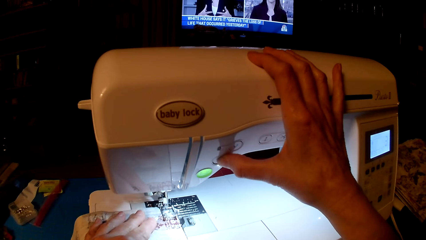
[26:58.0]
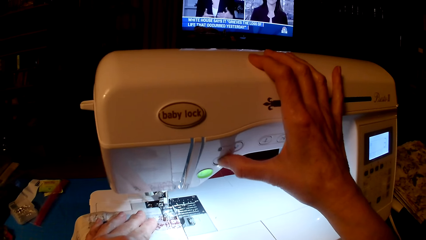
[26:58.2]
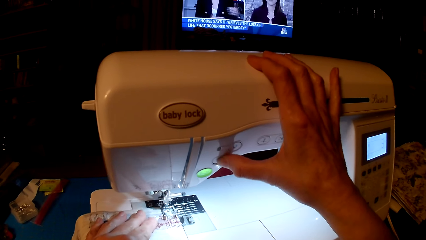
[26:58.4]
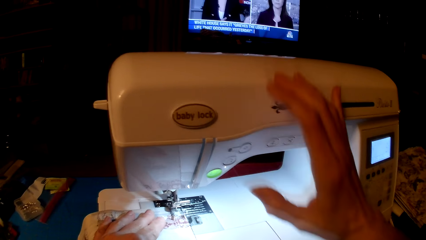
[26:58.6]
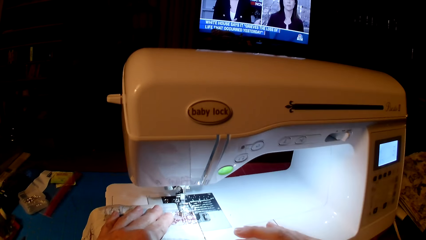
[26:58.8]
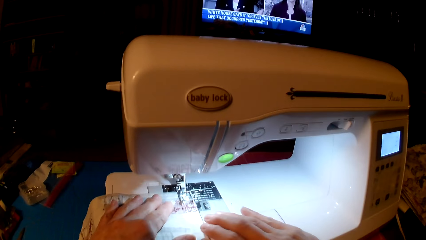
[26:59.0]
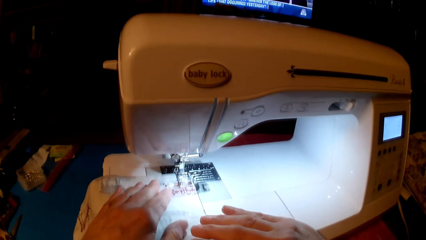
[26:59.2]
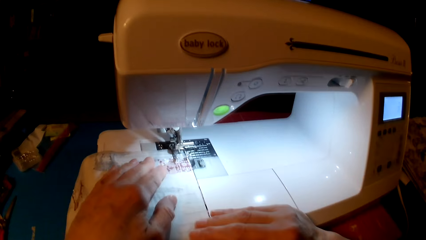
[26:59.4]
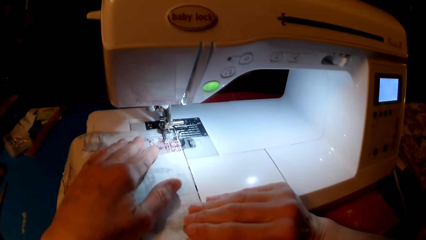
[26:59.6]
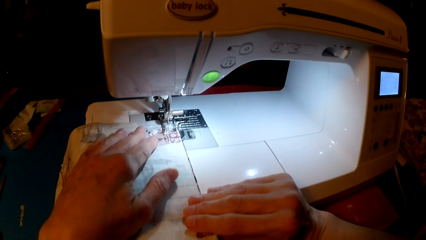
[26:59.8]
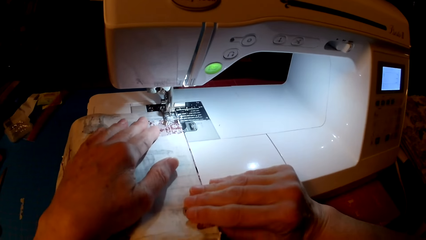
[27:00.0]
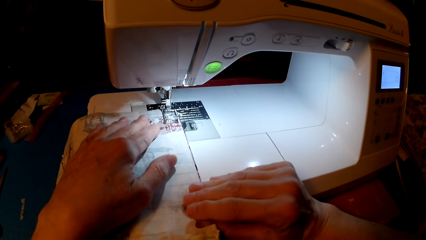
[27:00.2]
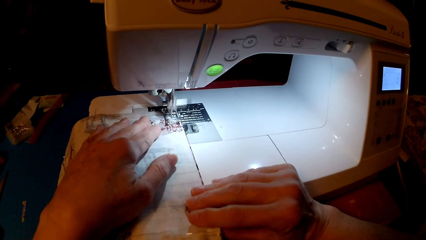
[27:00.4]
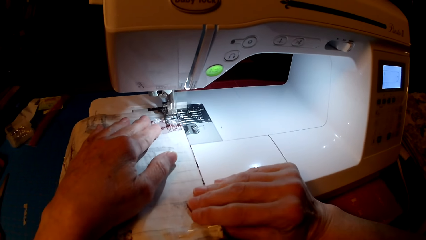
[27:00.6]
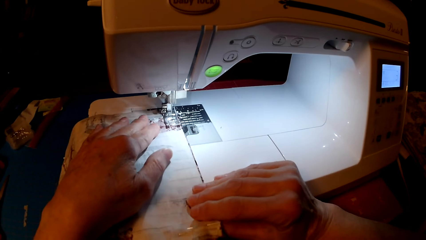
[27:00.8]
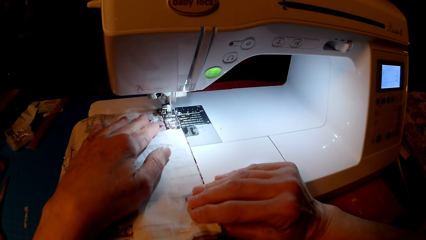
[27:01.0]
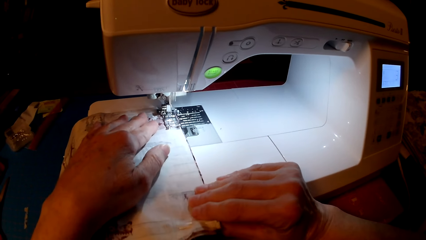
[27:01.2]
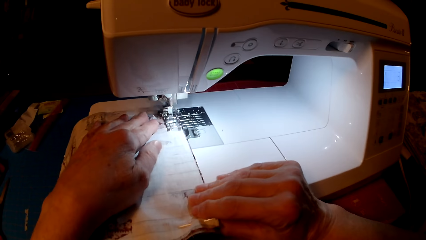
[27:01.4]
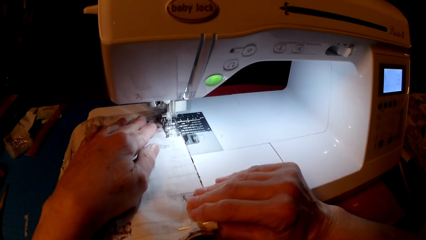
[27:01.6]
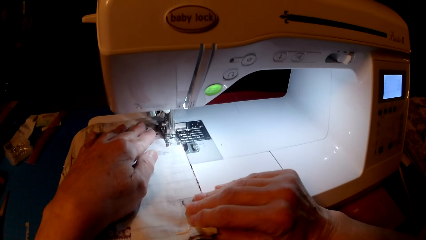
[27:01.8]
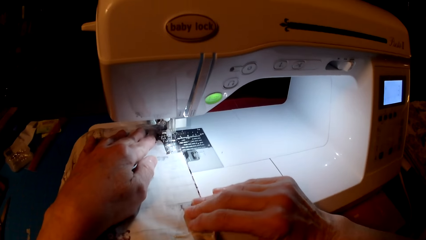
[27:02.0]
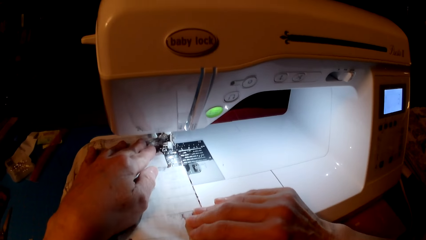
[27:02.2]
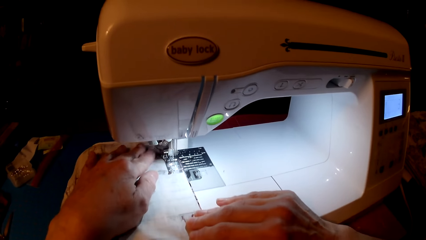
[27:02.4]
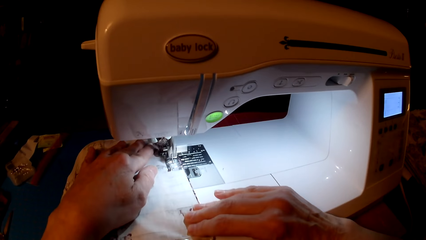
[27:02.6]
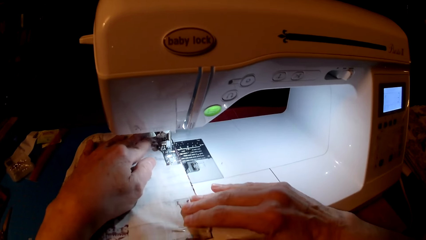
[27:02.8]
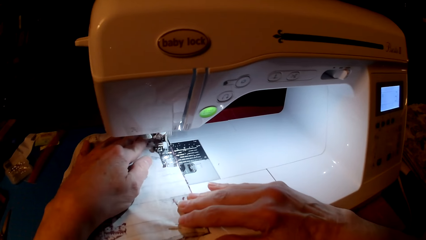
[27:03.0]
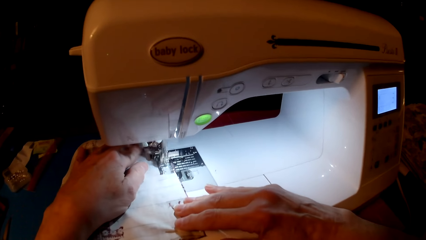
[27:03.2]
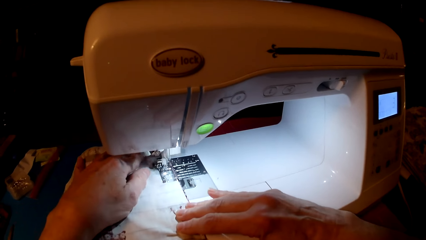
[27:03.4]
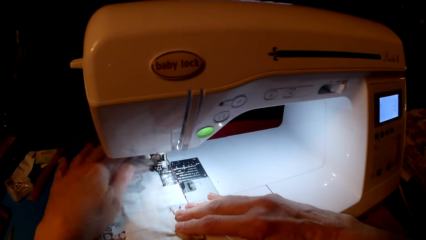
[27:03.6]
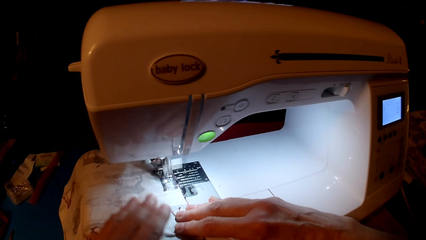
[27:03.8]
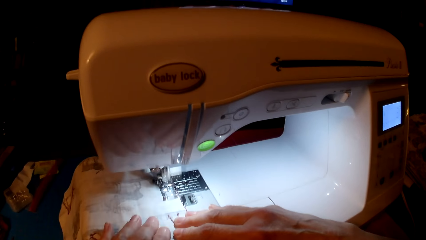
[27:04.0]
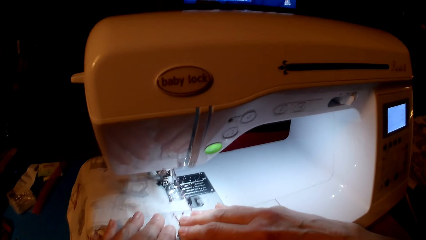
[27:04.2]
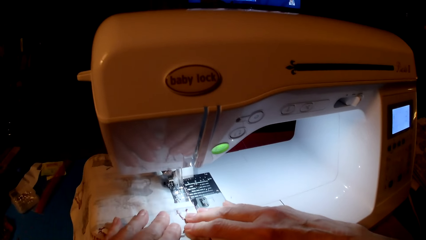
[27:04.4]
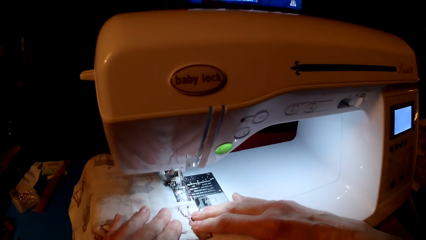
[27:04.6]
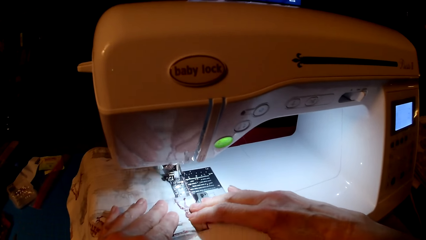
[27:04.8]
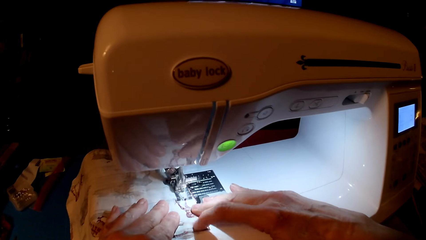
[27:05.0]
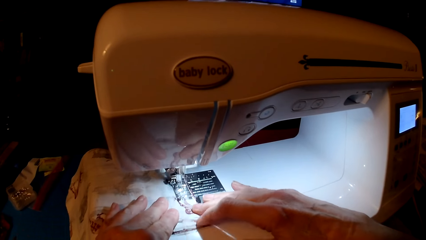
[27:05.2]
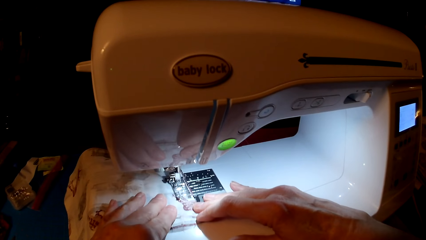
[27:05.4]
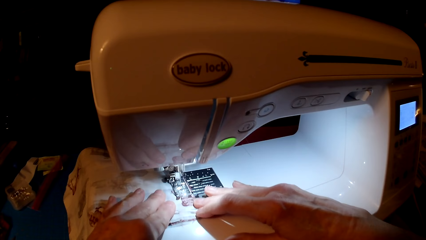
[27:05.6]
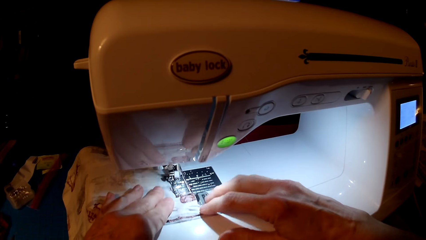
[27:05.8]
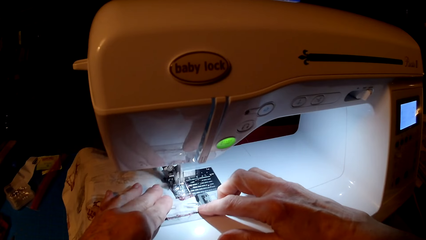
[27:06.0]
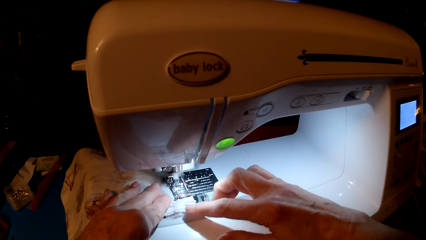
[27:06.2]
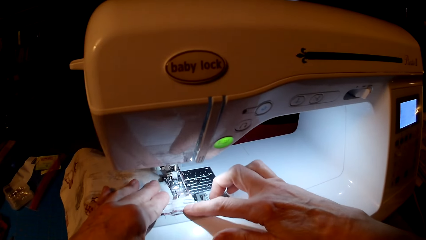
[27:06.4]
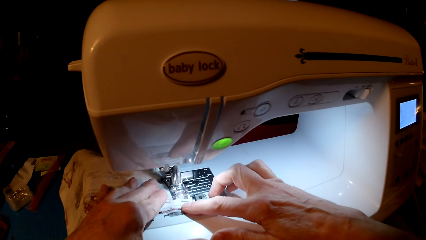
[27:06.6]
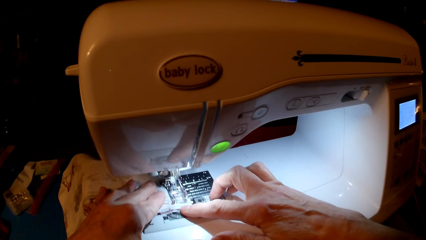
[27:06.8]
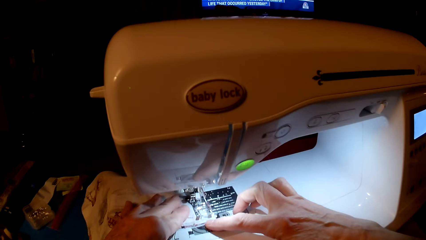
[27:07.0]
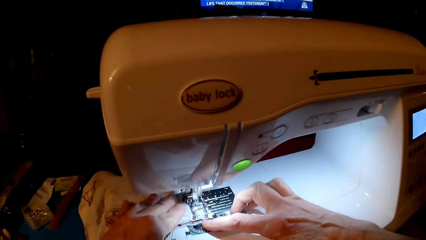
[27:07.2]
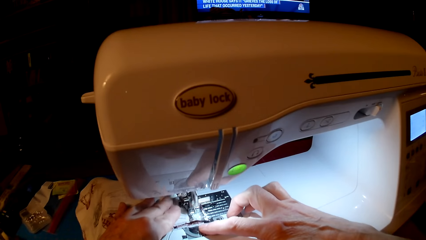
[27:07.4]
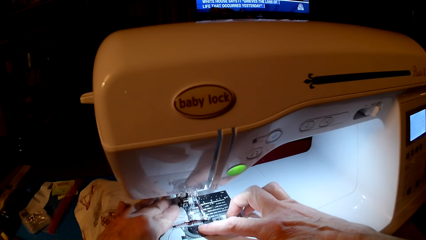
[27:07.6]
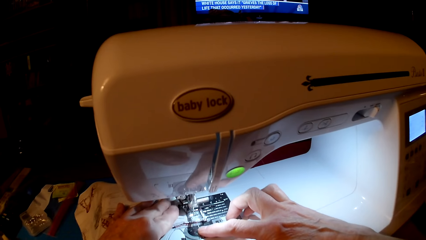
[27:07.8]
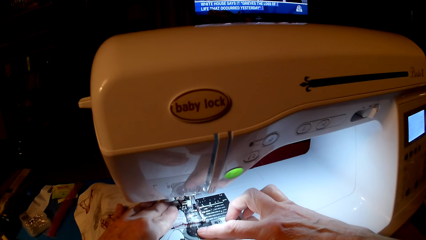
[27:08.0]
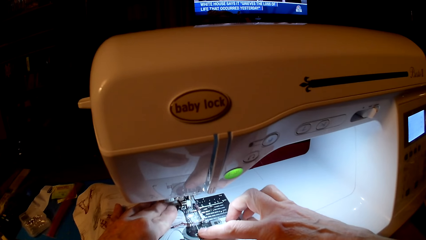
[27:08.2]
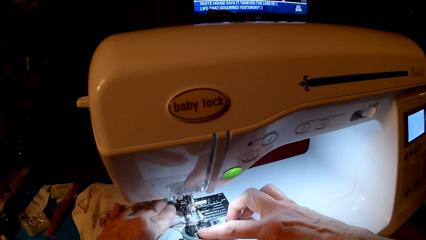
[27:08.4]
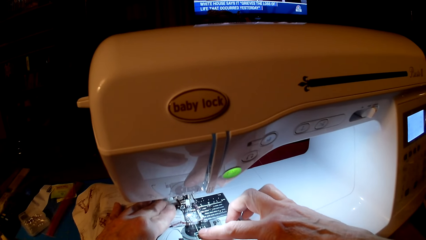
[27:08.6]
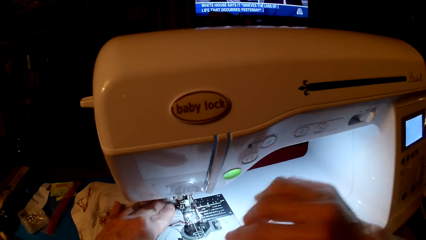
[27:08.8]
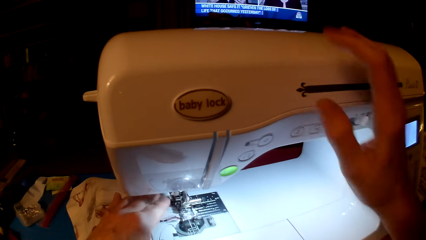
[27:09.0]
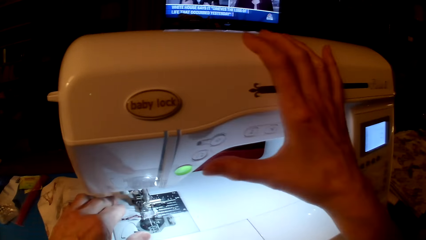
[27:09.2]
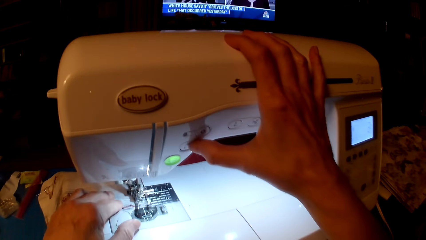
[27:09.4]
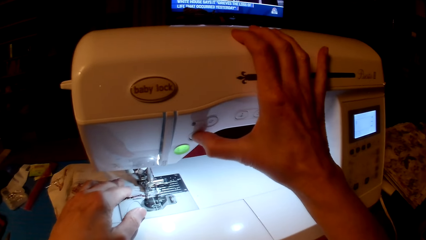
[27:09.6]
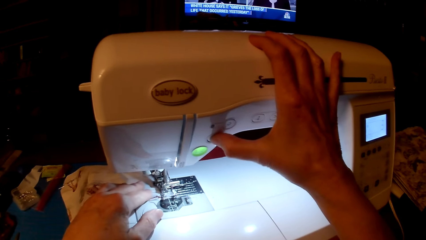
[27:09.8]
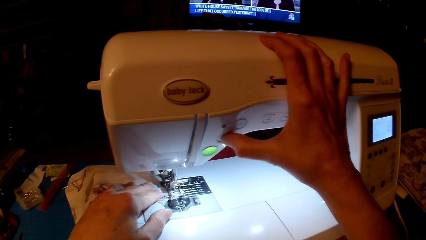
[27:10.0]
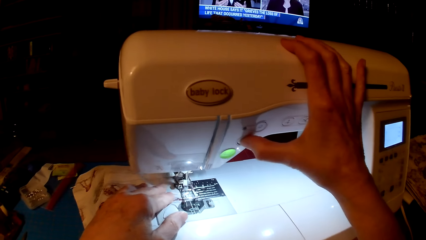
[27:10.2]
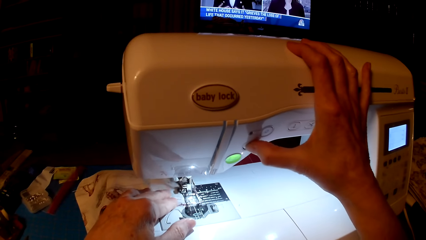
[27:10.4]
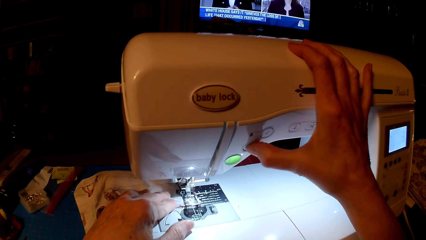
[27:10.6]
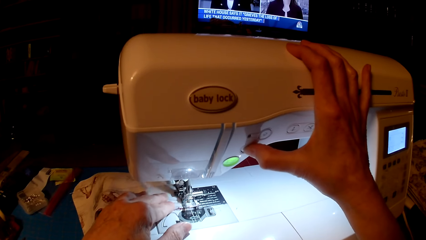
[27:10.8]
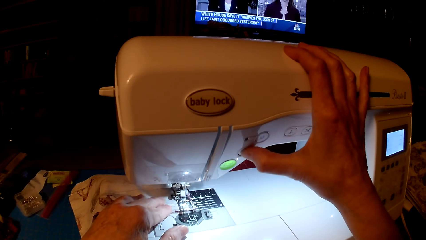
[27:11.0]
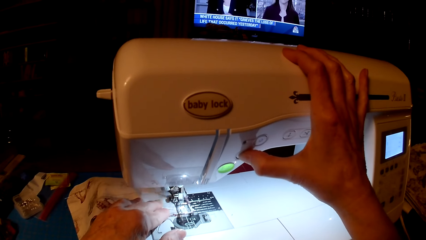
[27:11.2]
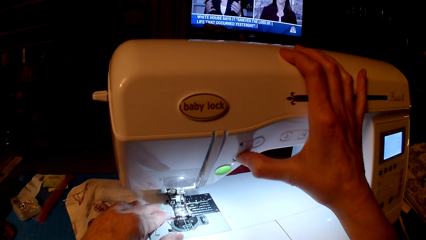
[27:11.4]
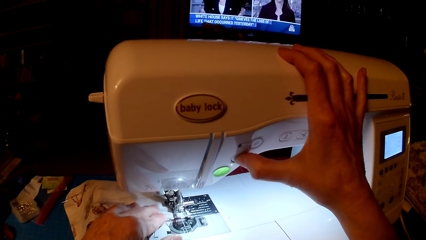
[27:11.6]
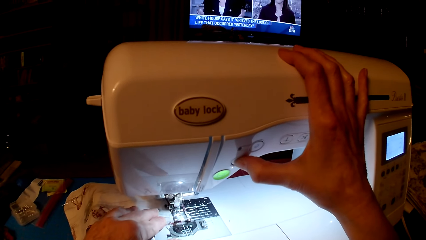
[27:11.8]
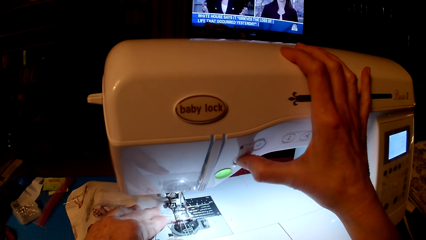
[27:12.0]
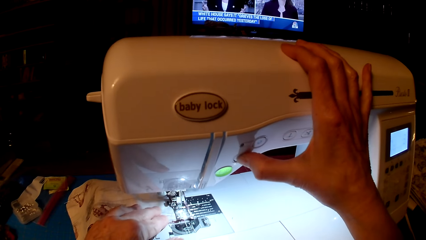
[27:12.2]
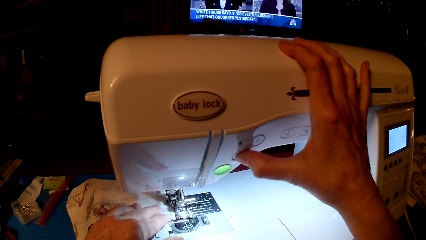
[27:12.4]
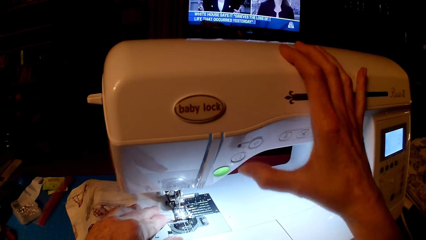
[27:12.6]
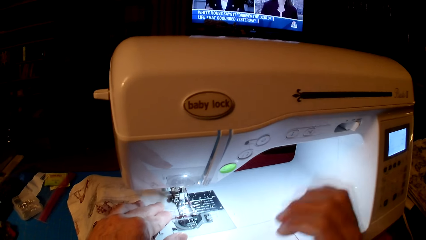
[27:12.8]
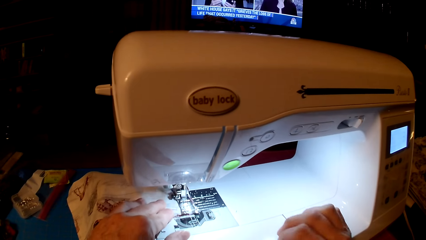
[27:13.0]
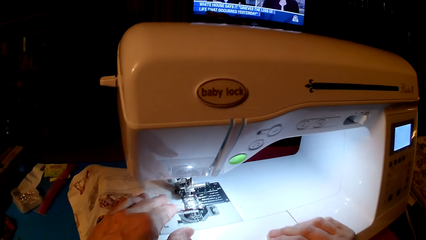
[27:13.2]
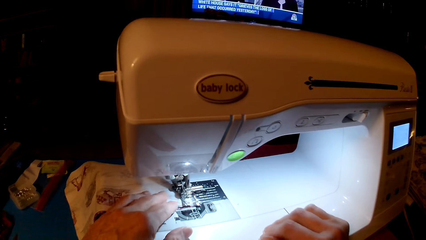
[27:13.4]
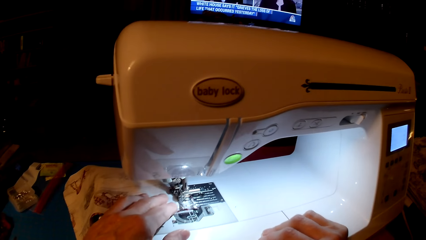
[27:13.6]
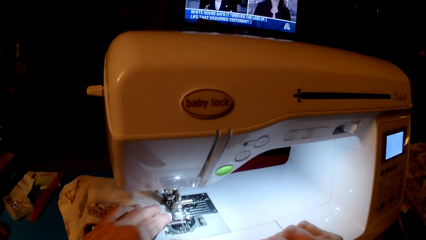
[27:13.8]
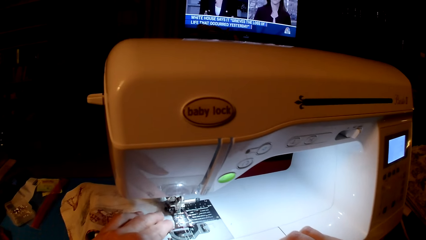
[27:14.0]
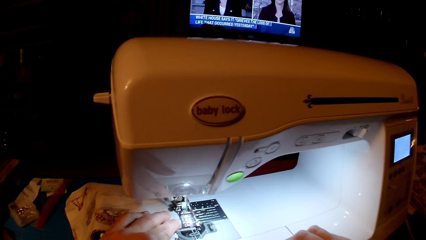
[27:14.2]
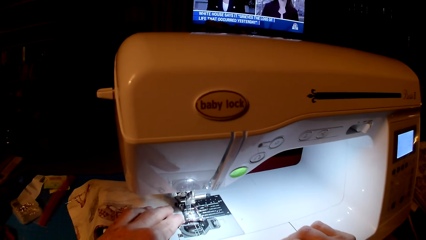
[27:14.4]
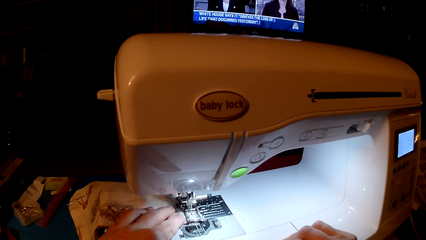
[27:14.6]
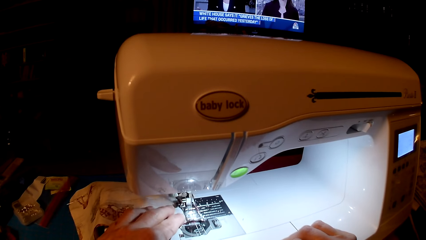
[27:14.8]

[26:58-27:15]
The camera wearer sews the cloth. They press the speed button.
